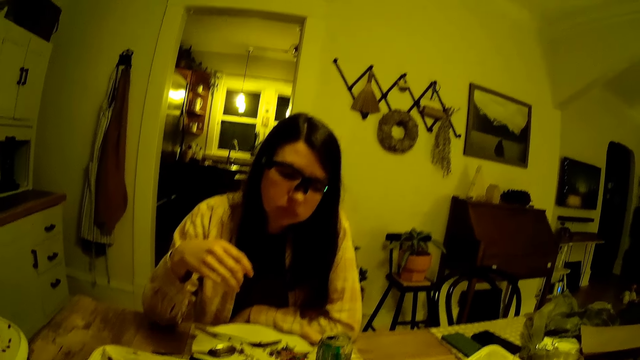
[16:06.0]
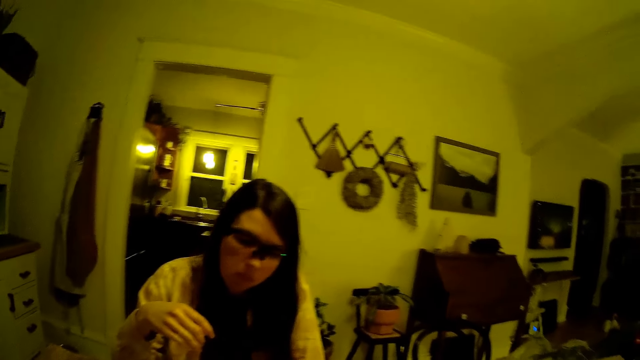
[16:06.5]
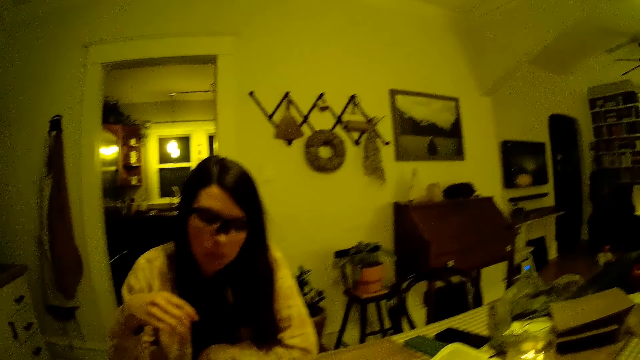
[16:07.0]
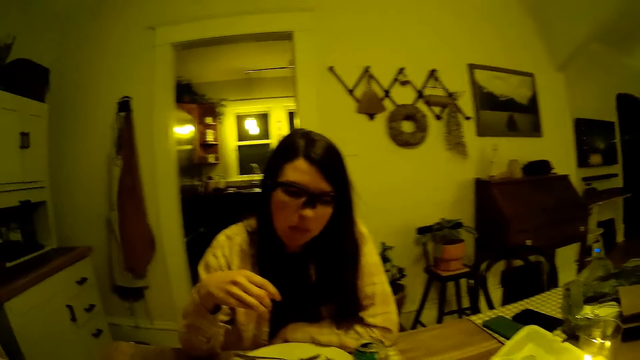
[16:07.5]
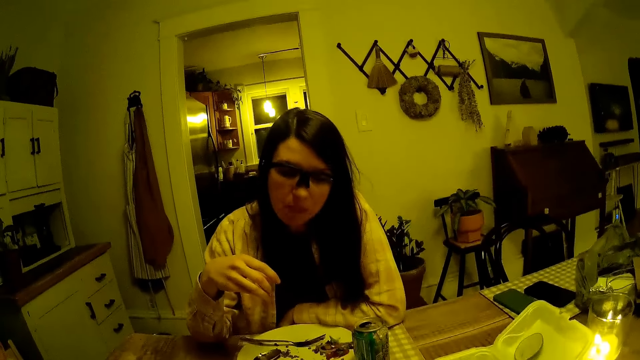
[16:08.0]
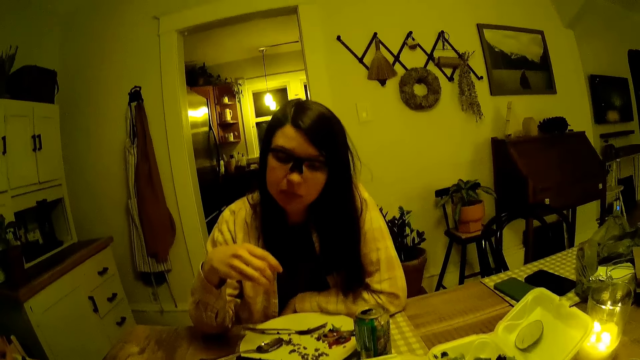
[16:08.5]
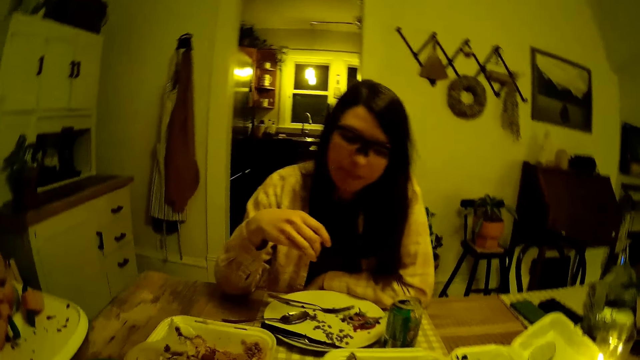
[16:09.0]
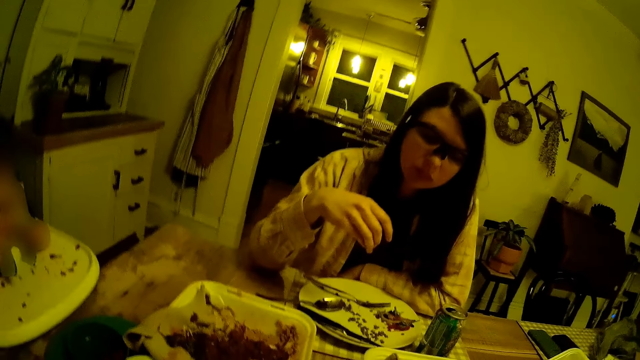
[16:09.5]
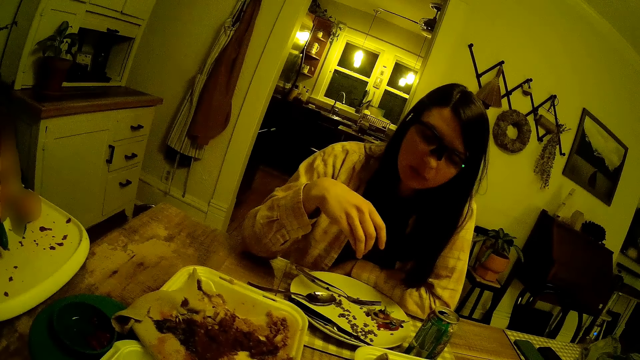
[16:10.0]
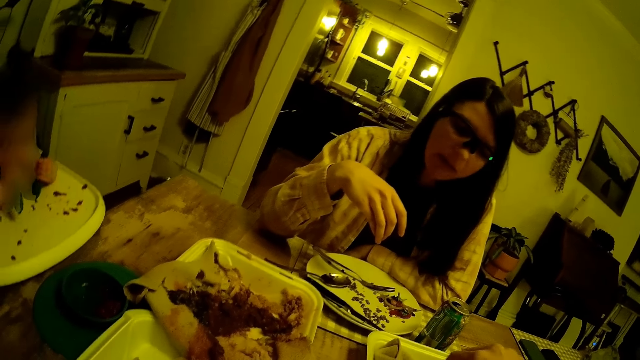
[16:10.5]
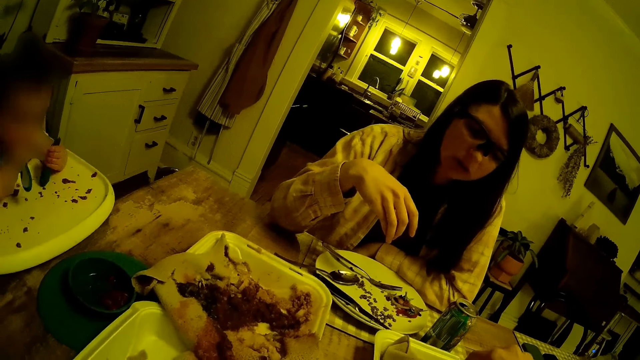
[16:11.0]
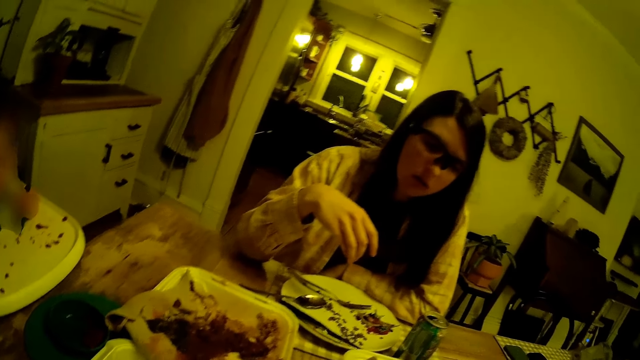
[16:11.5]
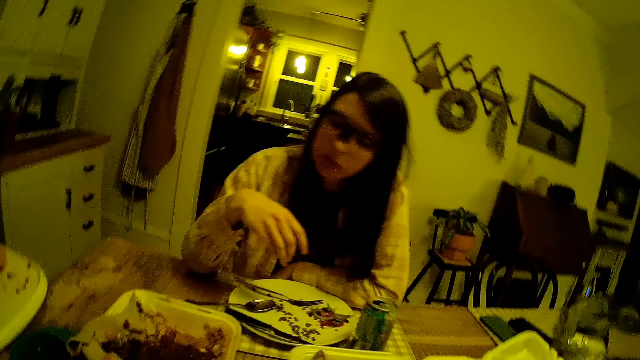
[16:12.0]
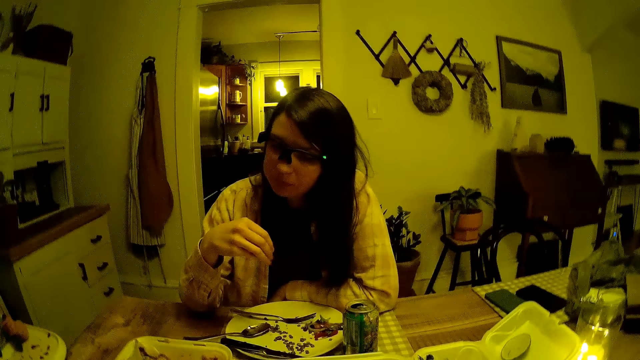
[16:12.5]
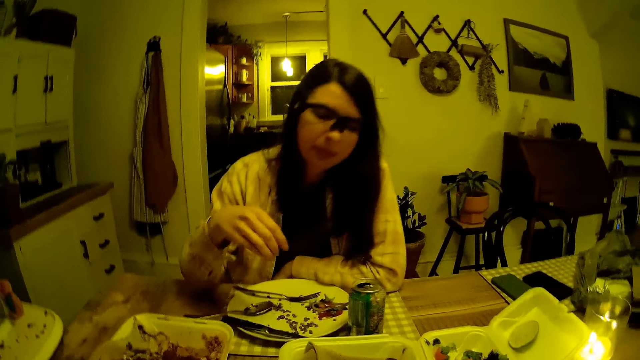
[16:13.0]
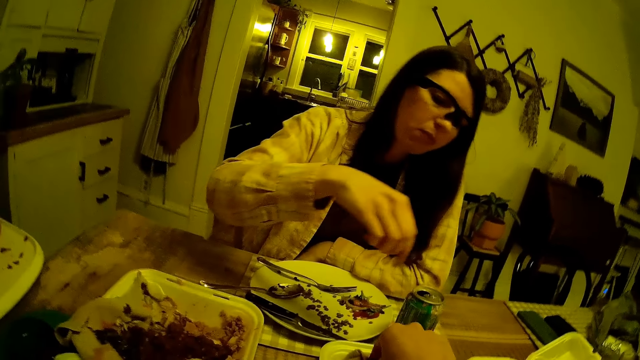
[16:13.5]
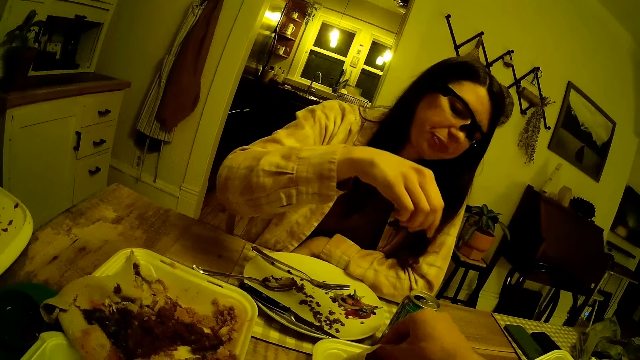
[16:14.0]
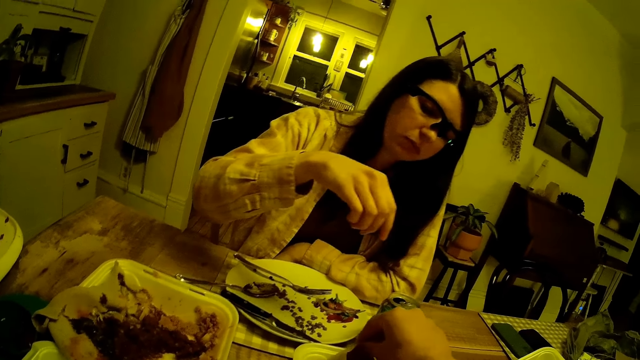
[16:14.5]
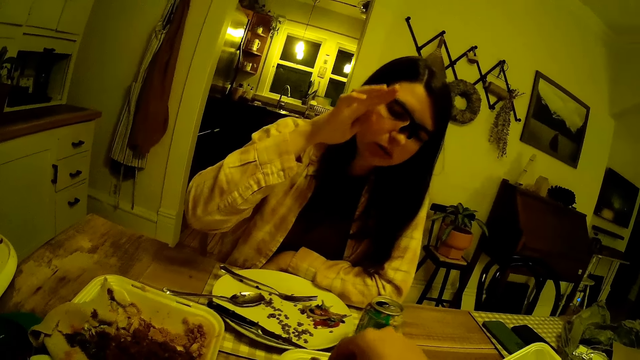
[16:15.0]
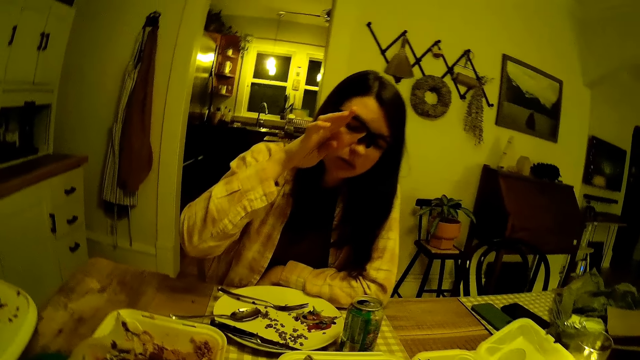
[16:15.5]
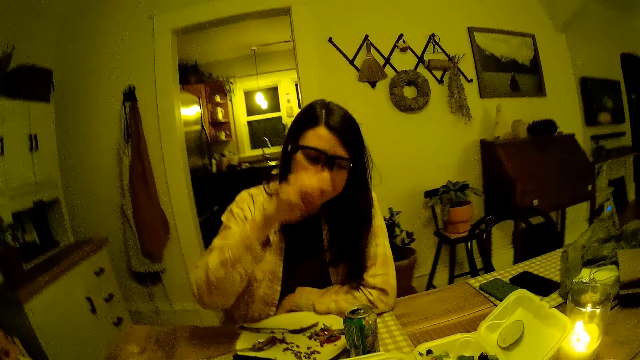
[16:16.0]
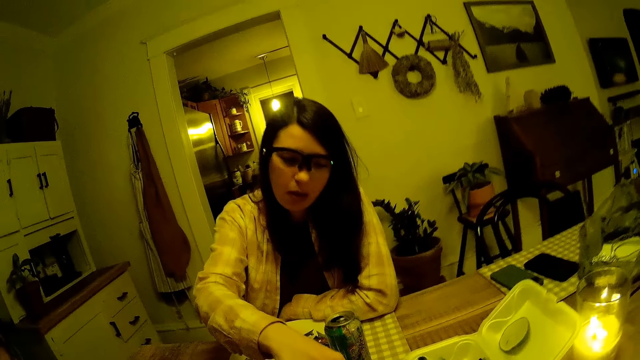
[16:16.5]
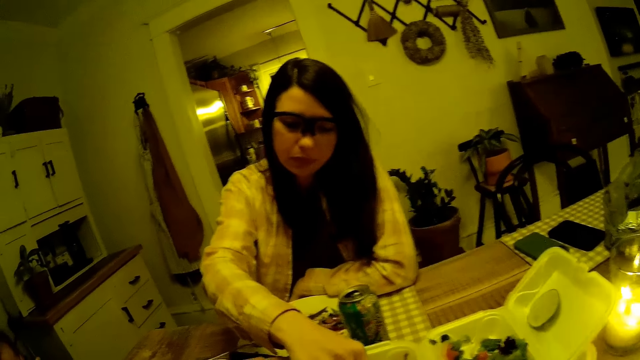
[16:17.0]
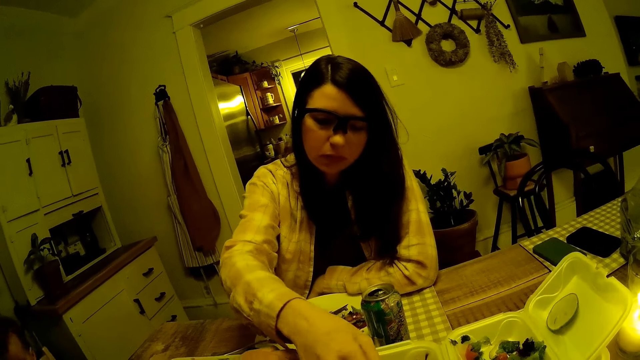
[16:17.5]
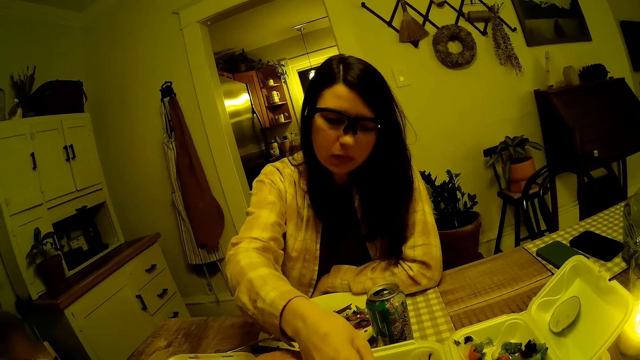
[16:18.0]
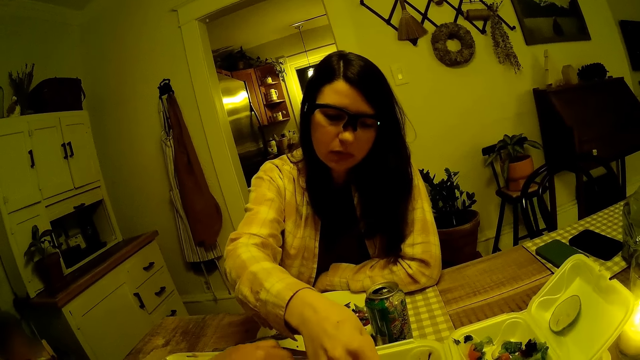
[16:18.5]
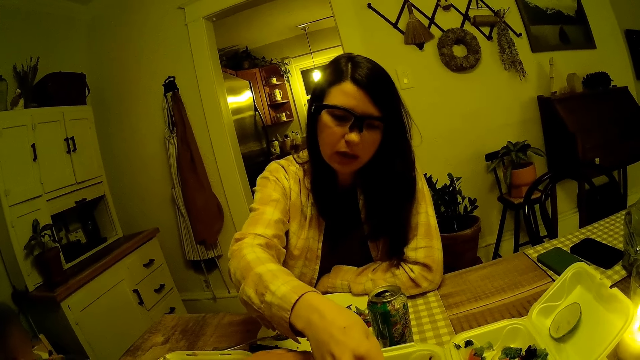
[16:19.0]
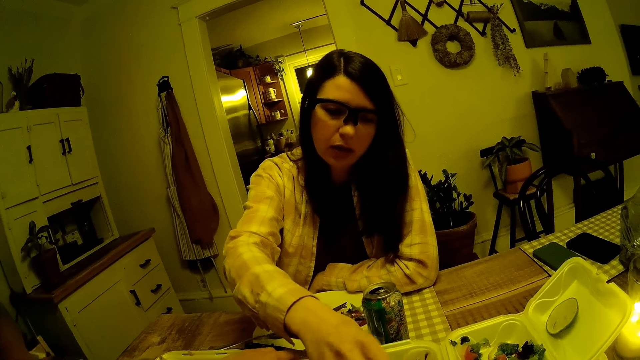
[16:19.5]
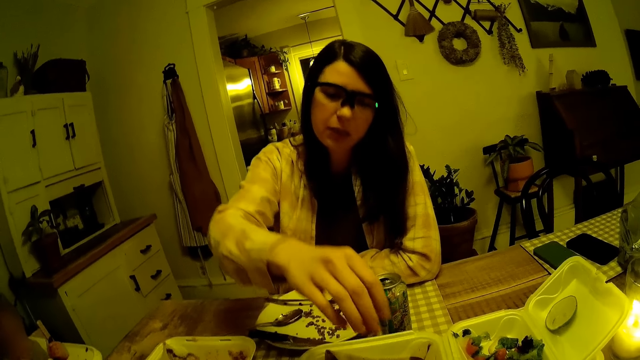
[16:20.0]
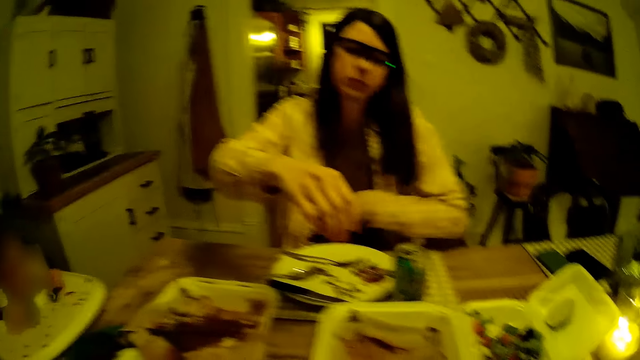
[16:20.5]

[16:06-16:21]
The camera wearer takes some pancakes from the disposable plate on the table with his right hand. The woman takes some pancakes from the disposable plate on the table with her right hand. The woman touches the food.

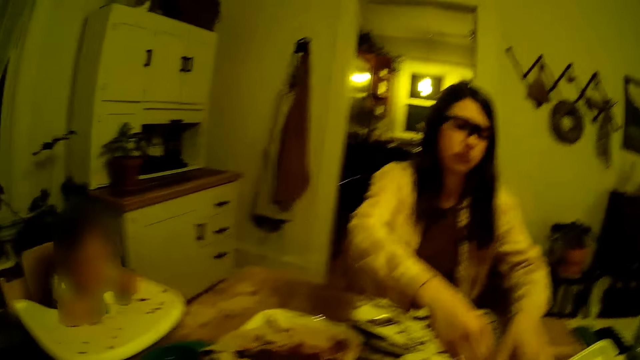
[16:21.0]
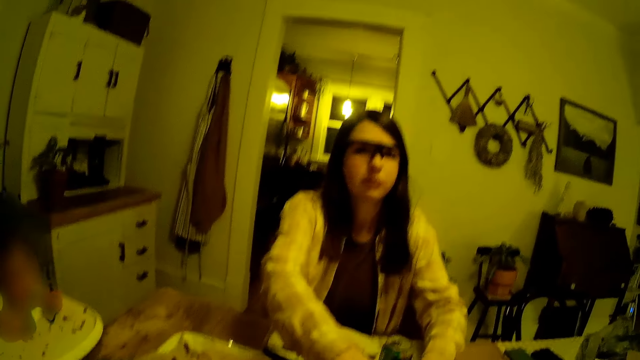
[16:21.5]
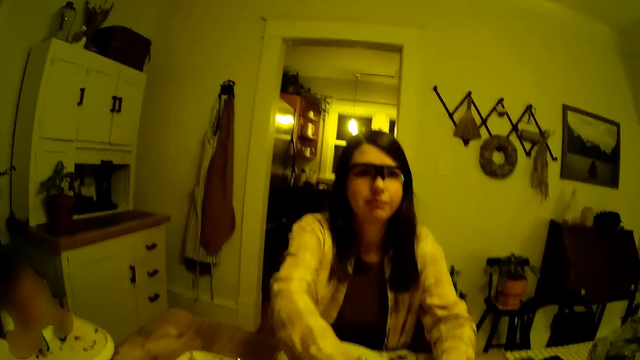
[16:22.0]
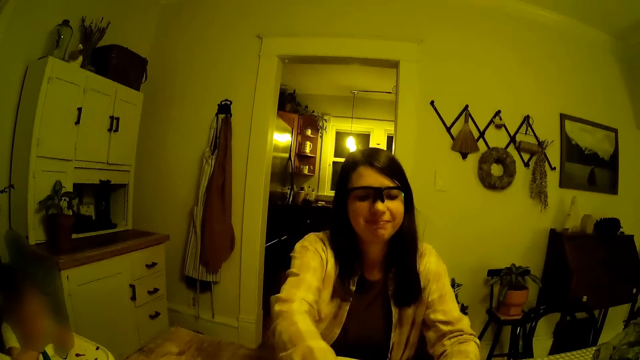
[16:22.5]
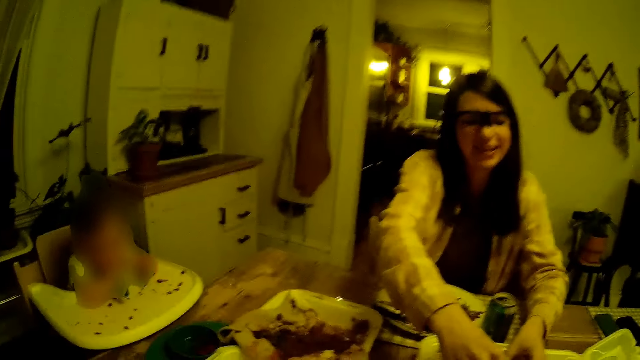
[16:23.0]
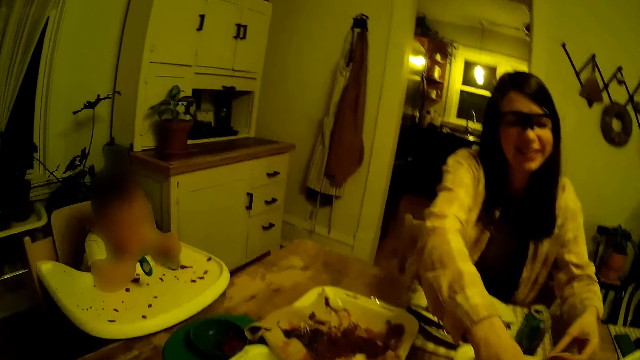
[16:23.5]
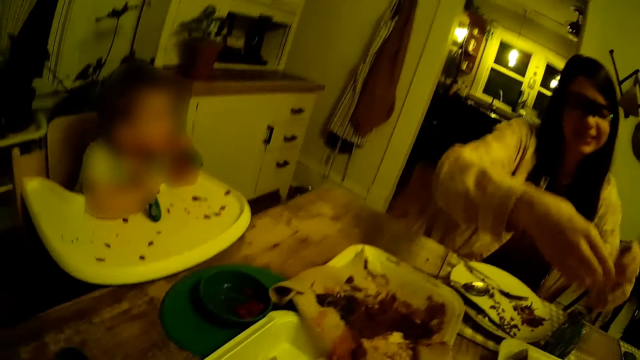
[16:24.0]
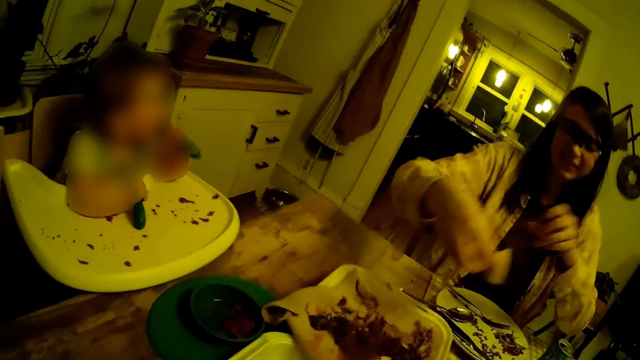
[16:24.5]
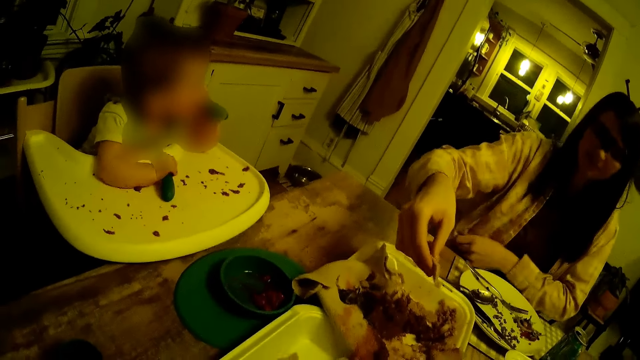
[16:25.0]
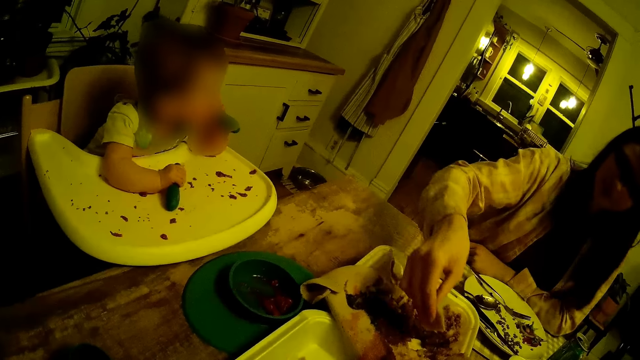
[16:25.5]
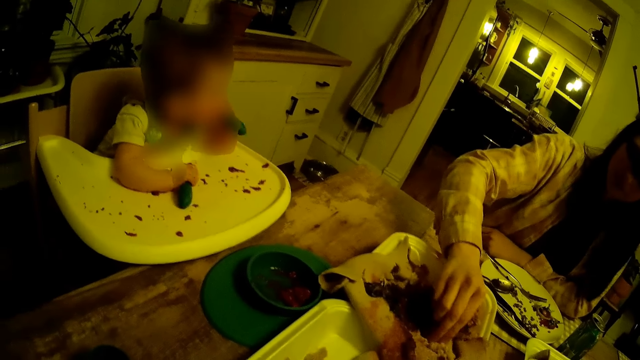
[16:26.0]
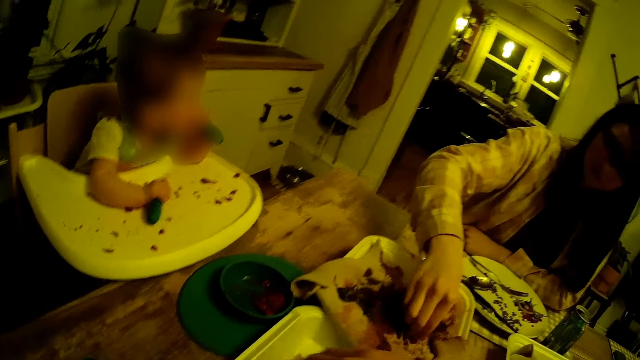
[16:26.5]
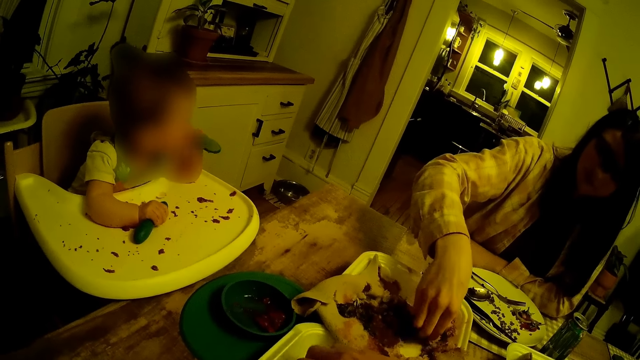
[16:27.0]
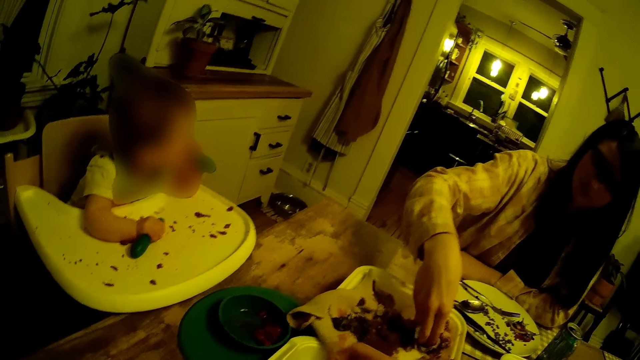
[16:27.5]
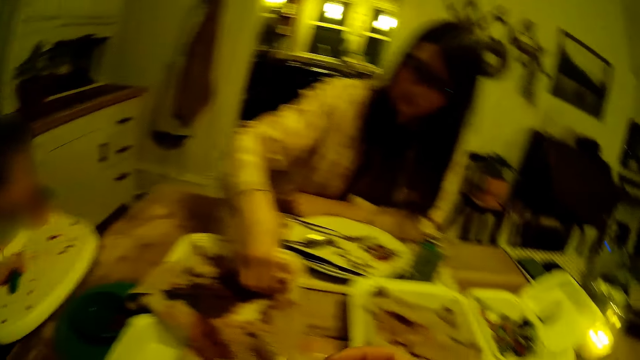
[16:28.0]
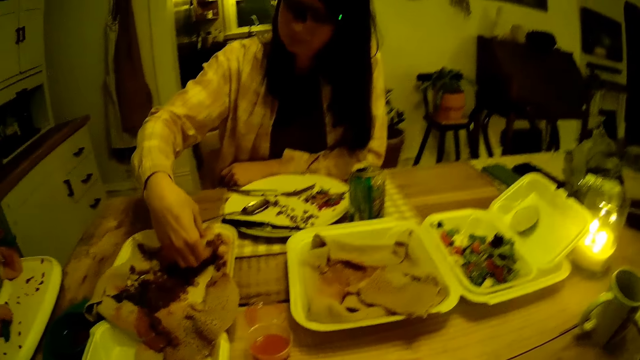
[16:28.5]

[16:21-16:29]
The woman takes the chapati, takes the stew, and puts the pancake in ketchup in a disposable plate on the table with her right hand.
